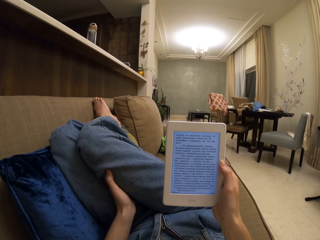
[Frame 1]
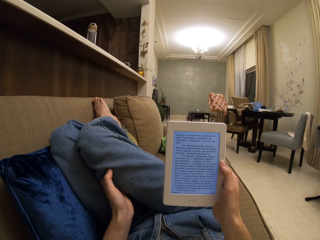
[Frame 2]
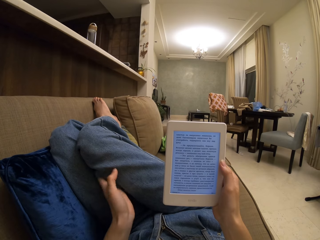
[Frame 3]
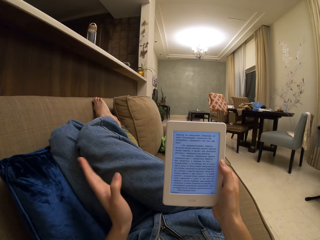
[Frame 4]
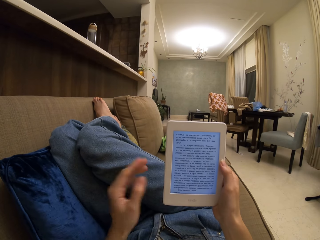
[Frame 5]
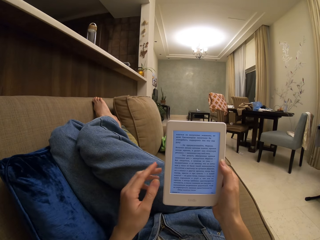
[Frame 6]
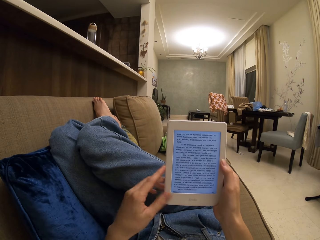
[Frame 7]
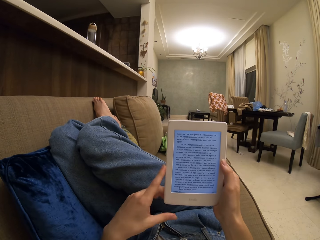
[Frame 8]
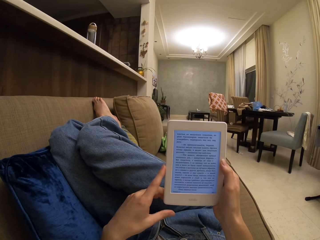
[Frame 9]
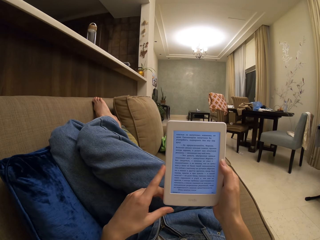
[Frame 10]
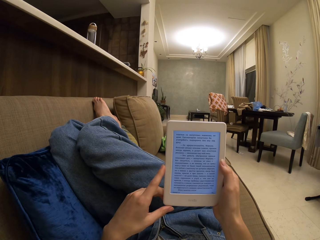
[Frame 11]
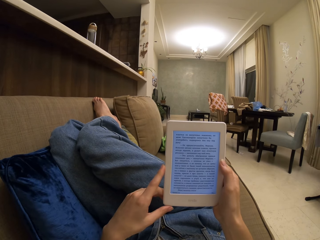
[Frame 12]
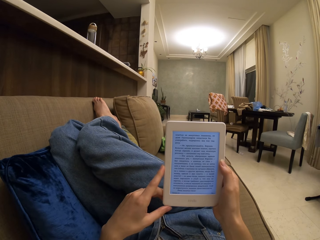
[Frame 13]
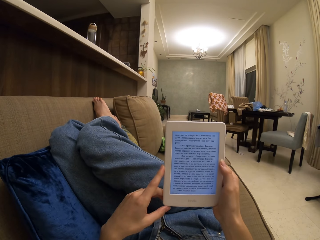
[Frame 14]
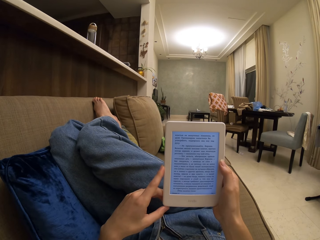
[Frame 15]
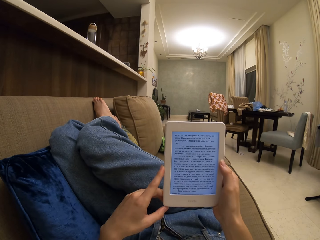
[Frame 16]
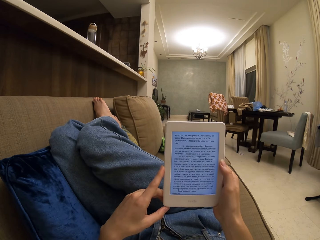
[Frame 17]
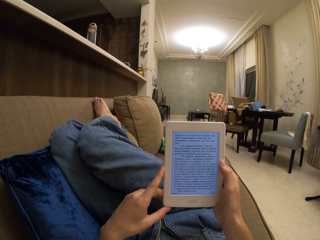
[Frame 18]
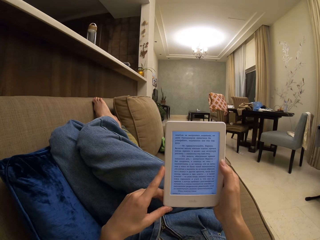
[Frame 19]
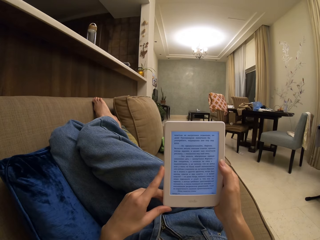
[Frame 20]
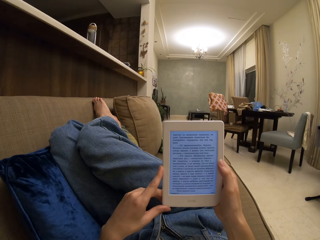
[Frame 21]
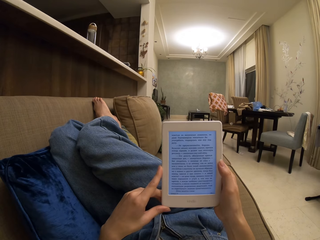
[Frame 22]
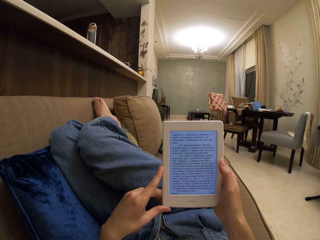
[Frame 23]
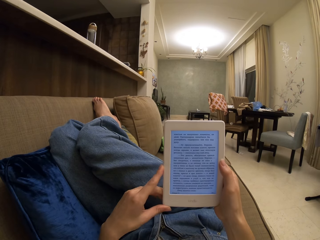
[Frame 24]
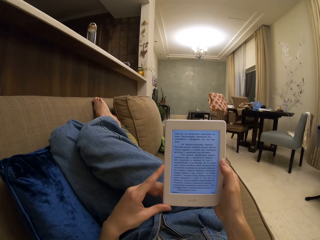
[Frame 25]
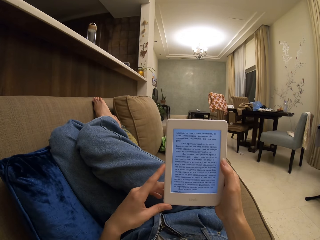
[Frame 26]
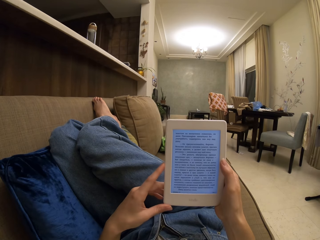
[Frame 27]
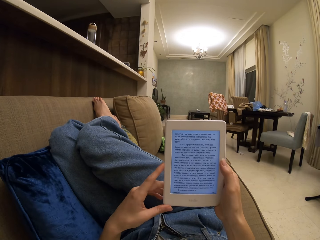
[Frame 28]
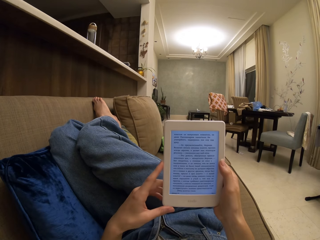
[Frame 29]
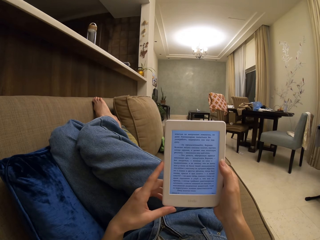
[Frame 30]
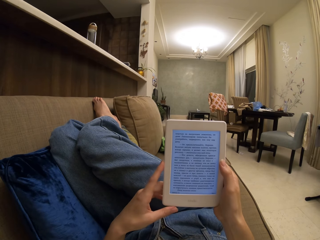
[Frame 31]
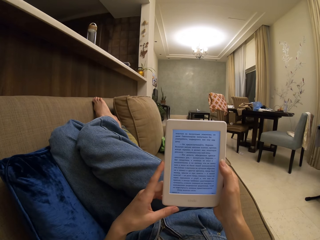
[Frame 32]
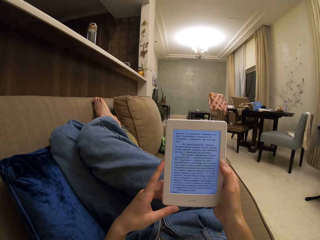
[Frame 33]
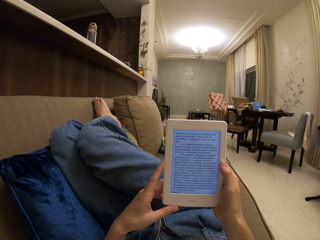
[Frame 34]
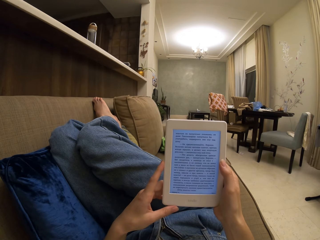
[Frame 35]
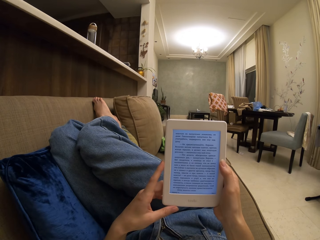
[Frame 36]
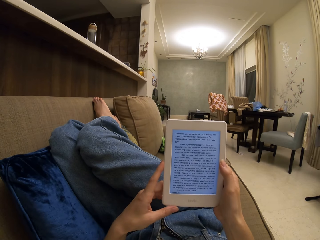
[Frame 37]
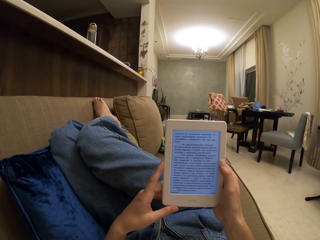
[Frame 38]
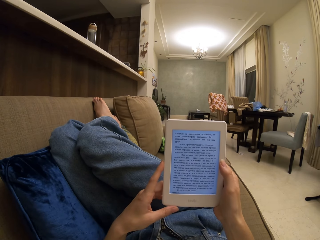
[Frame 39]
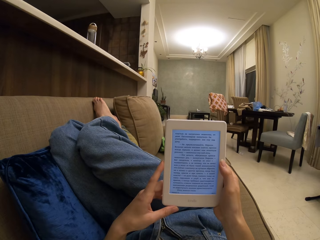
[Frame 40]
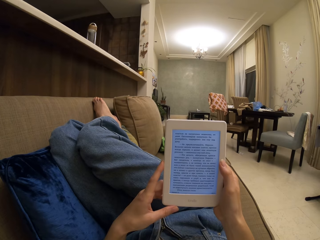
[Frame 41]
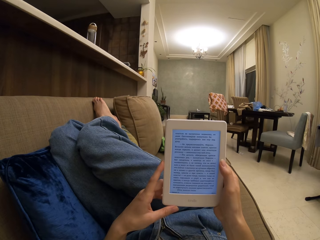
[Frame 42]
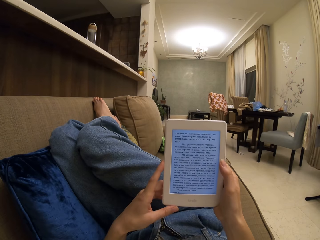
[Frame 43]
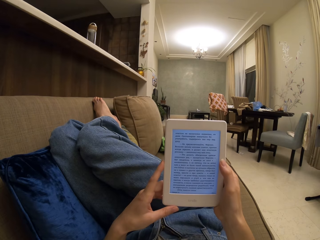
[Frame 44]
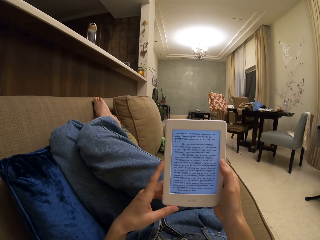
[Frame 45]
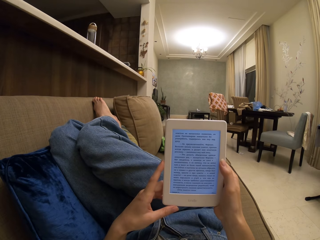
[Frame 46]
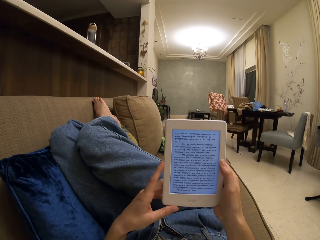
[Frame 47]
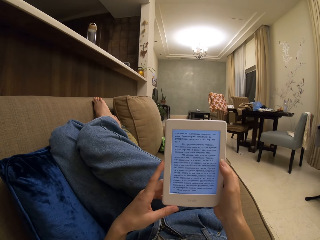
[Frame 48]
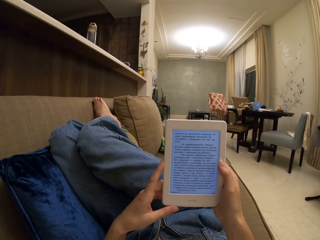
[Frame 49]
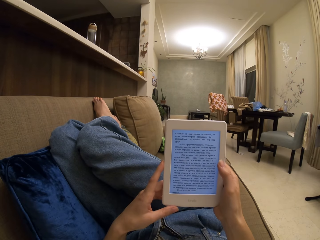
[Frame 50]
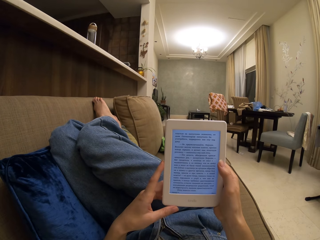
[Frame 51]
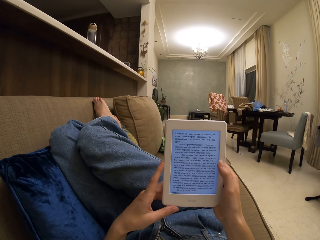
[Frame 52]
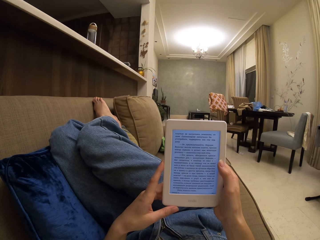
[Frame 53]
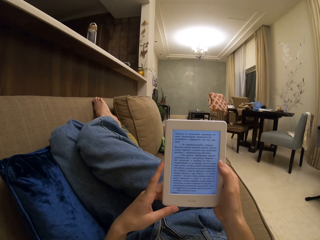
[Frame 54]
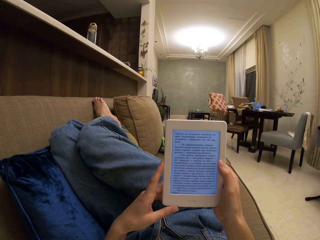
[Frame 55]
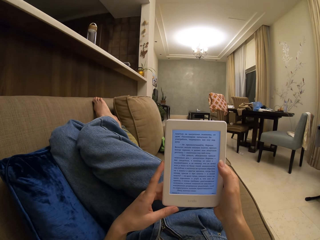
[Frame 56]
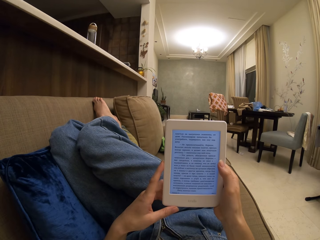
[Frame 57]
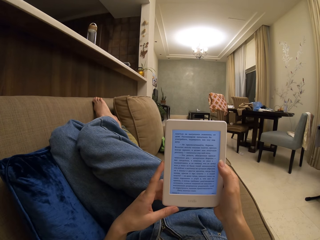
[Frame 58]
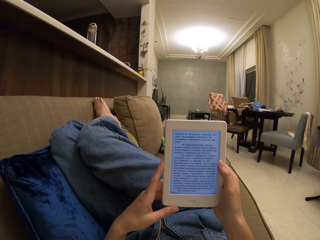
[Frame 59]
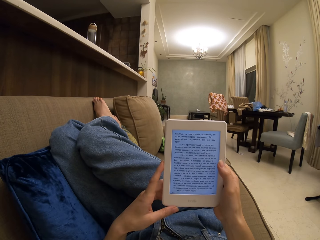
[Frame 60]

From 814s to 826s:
The camera wearer touches the tablet. They hold the iPad with both hands. They read on the iPad screen.

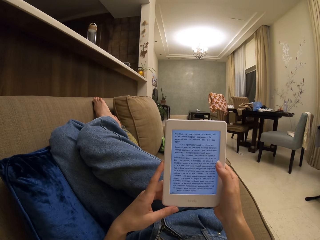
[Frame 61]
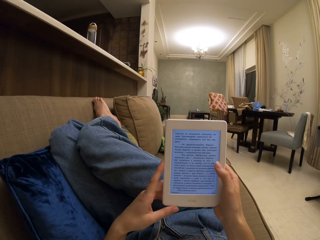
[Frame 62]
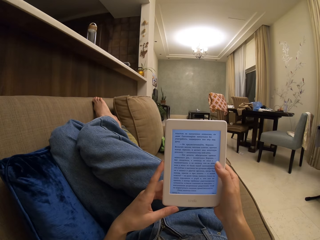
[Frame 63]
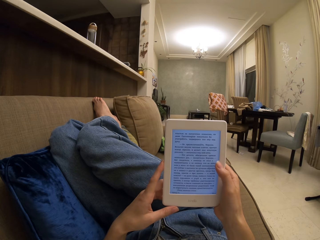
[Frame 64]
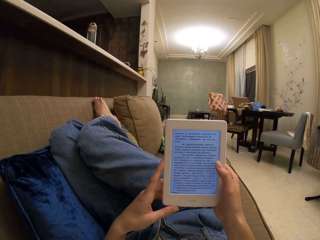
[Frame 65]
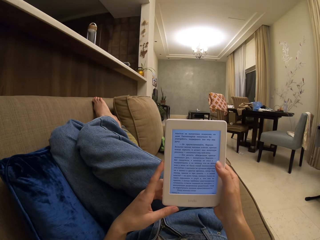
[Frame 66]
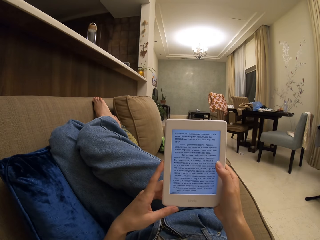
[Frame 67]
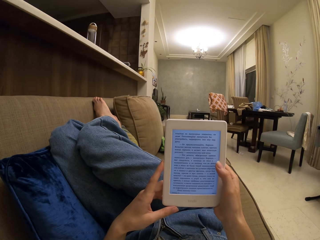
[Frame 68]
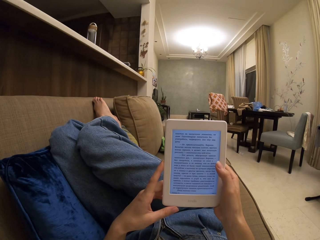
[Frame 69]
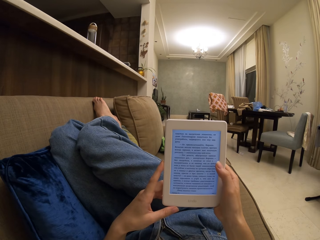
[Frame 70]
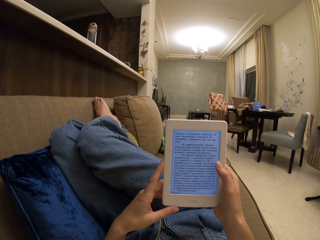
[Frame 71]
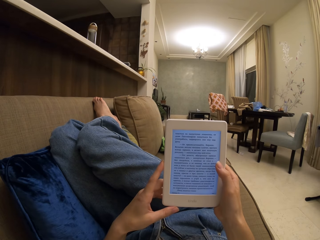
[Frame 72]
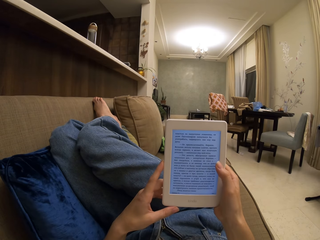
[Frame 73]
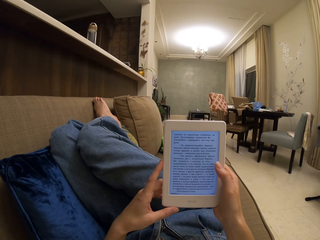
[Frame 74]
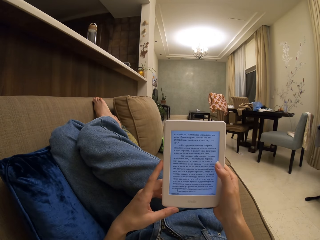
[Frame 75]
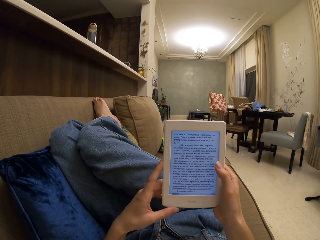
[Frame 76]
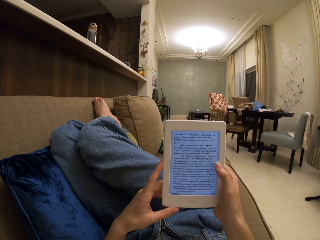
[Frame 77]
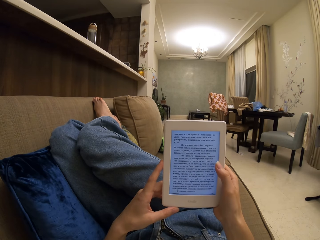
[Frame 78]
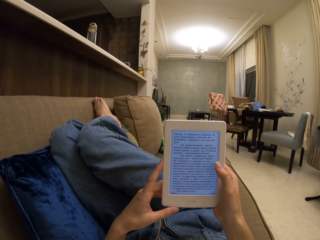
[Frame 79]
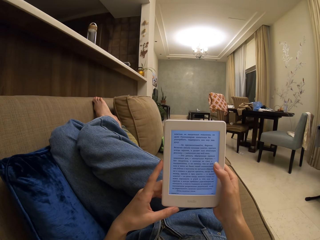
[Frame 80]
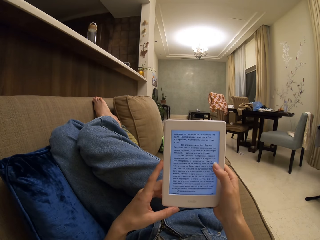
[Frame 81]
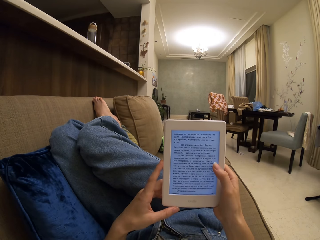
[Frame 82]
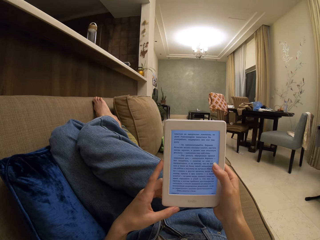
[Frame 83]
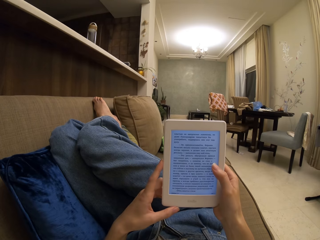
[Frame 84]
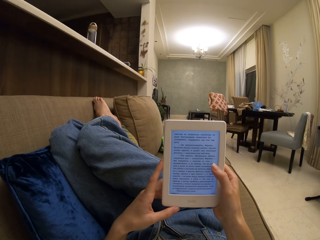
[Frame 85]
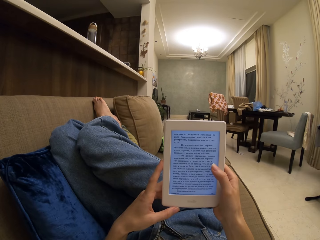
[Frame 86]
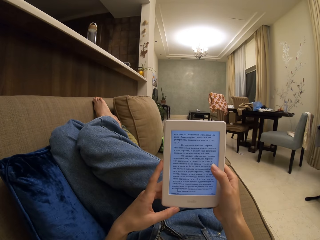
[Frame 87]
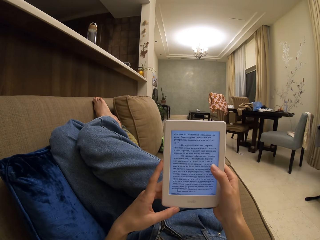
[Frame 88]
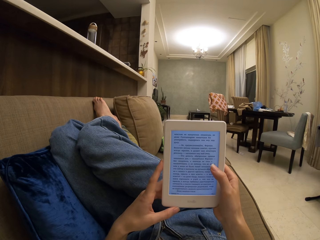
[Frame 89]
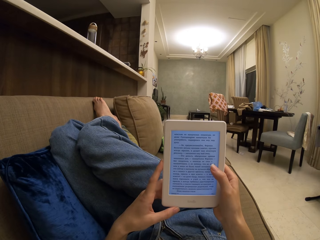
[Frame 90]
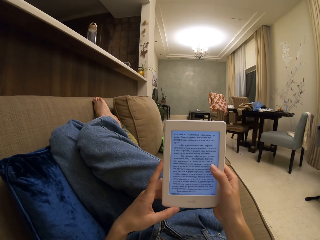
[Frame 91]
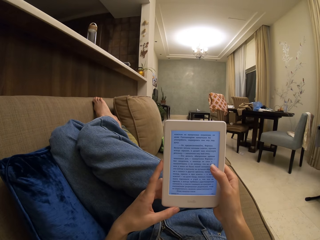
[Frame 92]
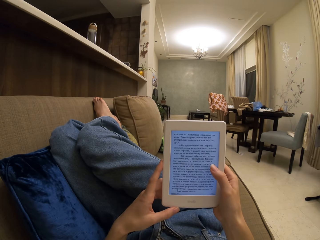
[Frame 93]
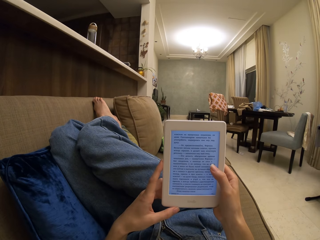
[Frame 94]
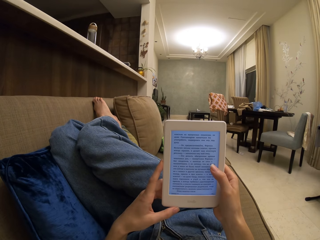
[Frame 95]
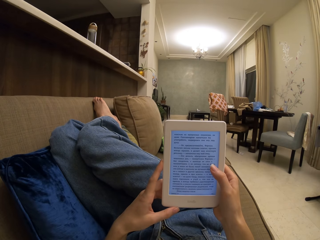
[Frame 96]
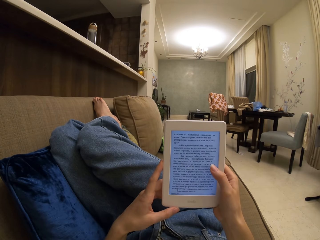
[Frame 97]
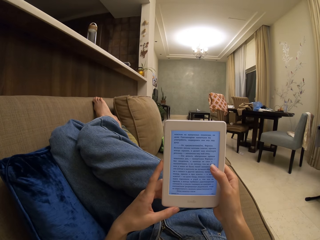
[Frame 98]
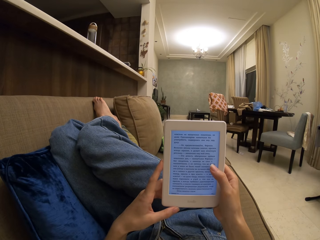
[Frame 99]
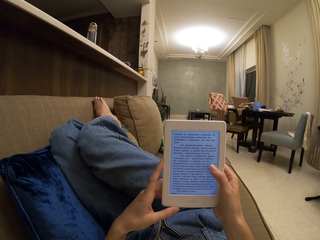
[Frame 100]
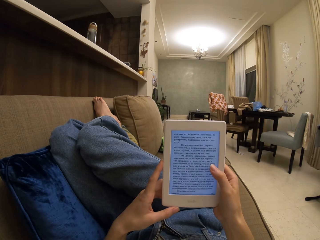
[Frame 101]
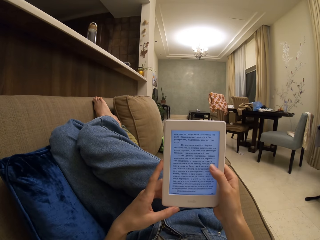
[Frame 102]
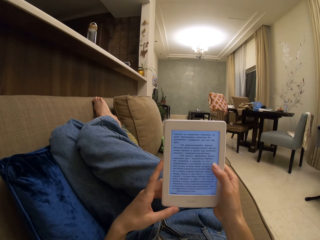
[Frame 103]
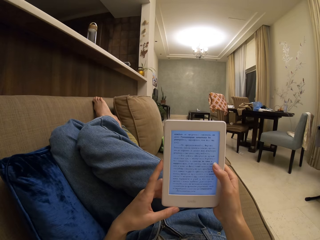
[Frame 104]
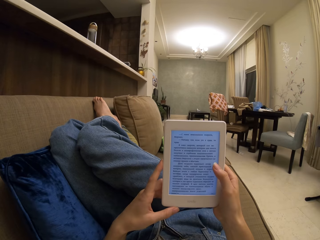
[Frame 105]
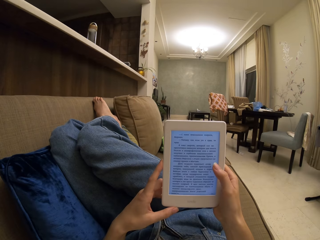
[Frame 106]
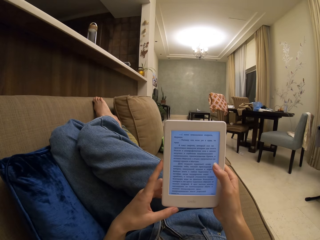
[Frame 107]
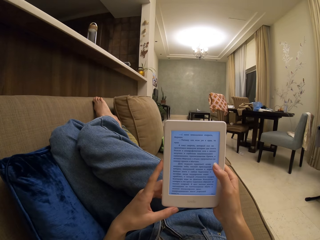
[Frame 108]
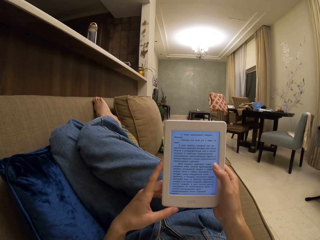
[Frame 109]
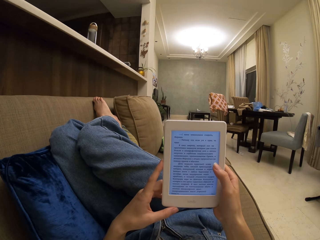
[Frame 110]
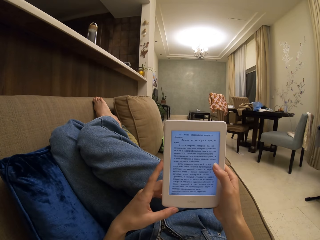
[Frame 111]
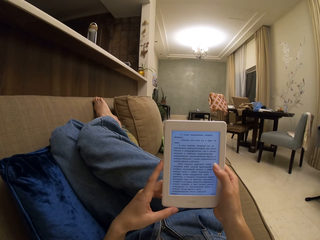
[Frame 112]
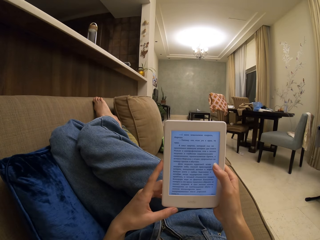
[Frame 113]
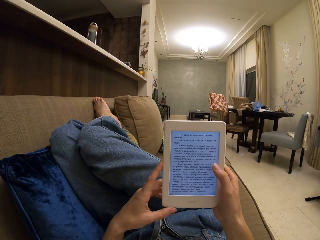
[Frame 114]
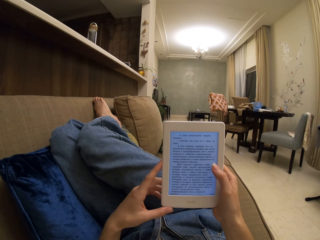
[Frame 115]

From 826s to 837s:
The camera wearer operates the tablet. They touch the screen. They read a book on the tablet.
